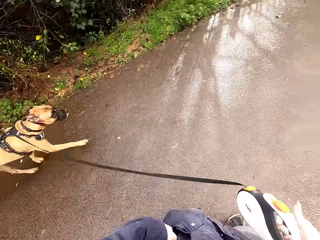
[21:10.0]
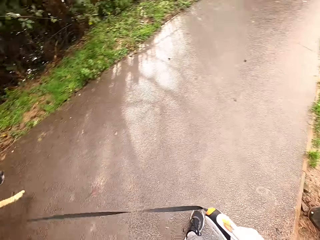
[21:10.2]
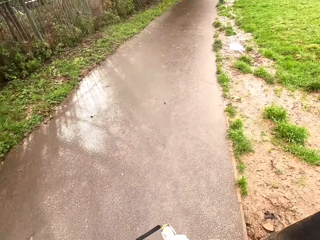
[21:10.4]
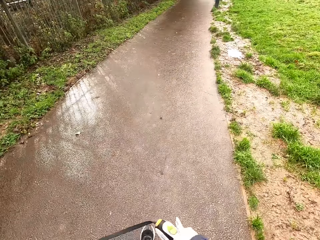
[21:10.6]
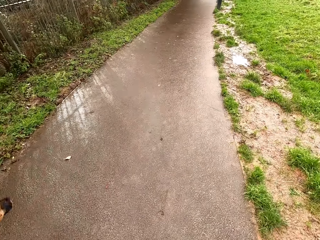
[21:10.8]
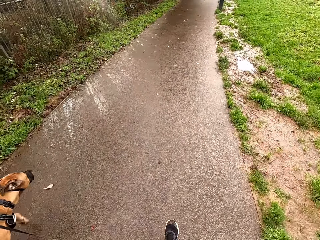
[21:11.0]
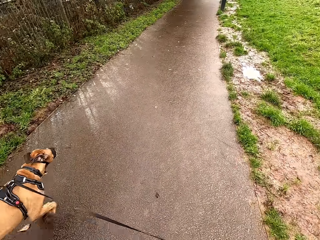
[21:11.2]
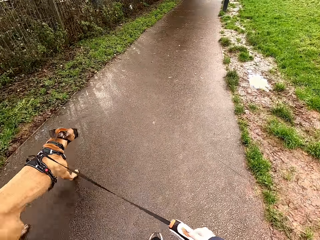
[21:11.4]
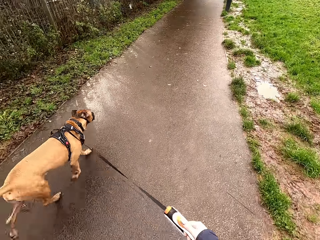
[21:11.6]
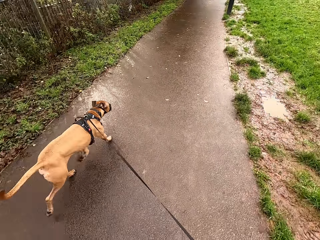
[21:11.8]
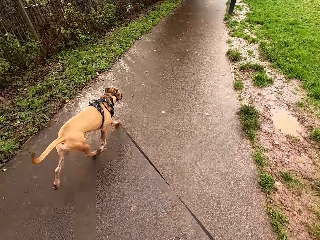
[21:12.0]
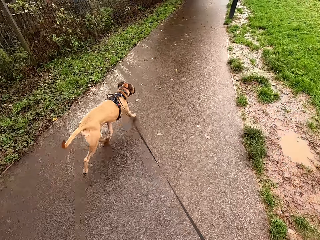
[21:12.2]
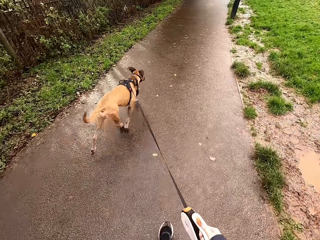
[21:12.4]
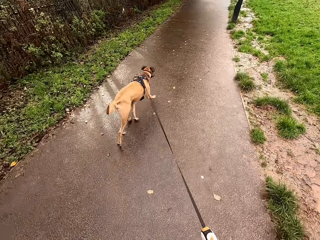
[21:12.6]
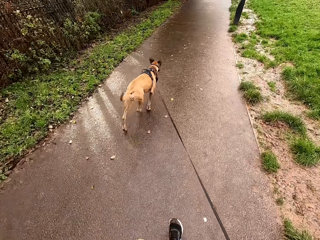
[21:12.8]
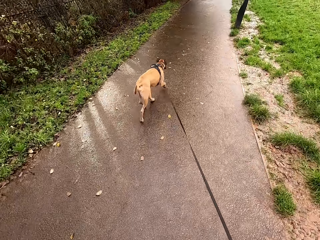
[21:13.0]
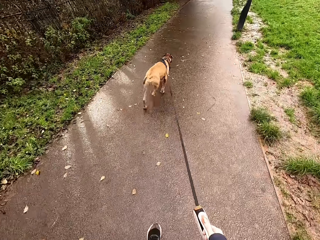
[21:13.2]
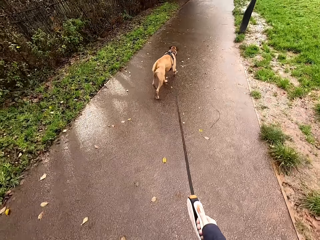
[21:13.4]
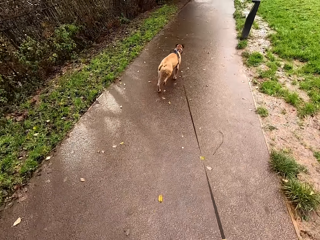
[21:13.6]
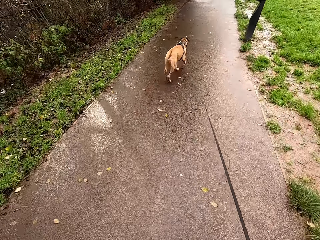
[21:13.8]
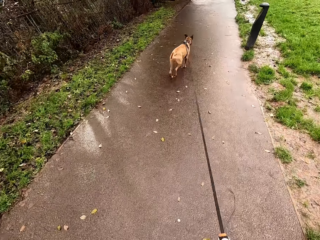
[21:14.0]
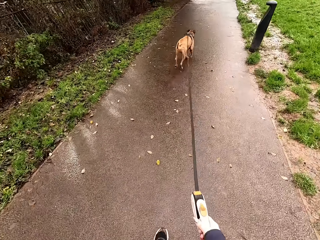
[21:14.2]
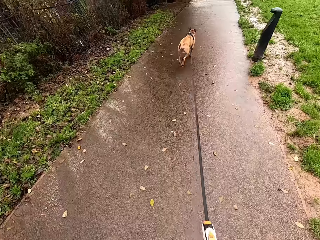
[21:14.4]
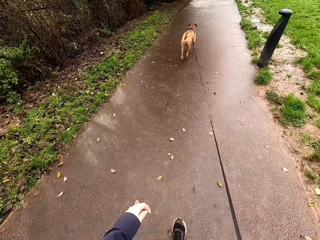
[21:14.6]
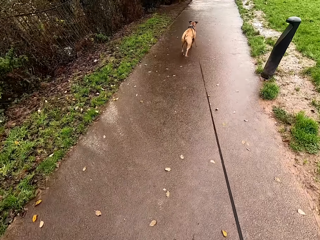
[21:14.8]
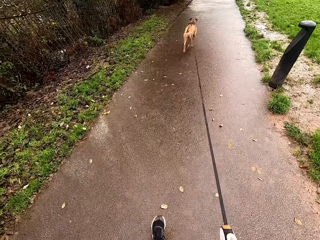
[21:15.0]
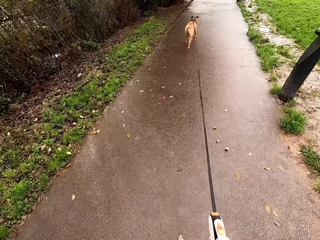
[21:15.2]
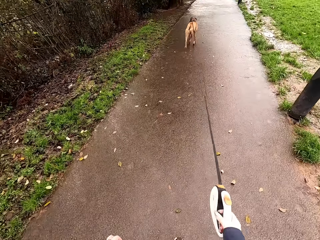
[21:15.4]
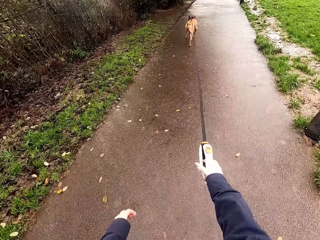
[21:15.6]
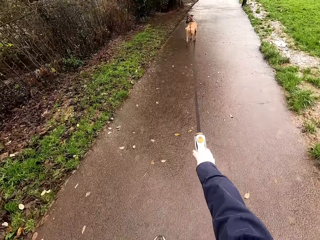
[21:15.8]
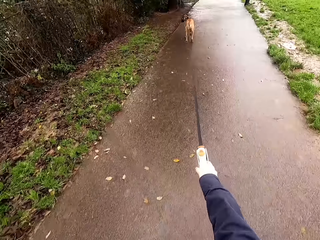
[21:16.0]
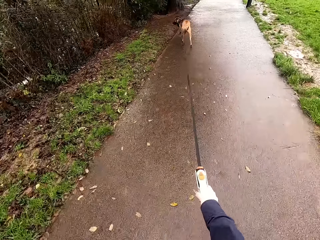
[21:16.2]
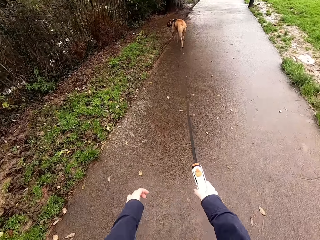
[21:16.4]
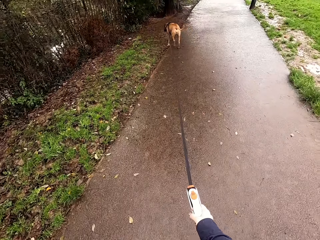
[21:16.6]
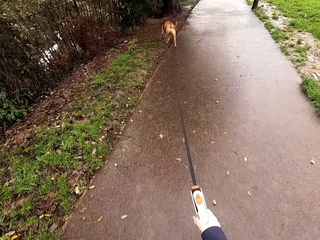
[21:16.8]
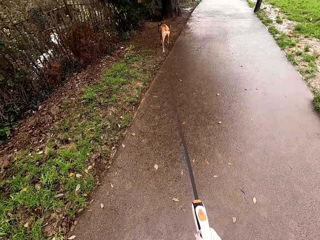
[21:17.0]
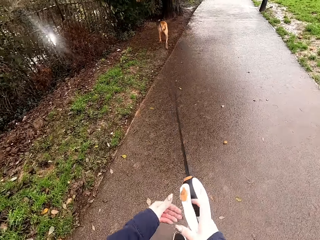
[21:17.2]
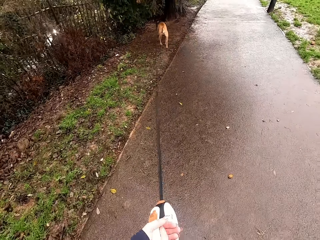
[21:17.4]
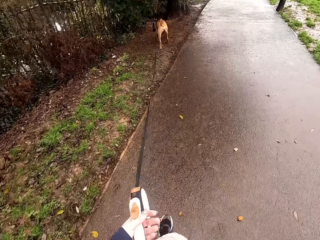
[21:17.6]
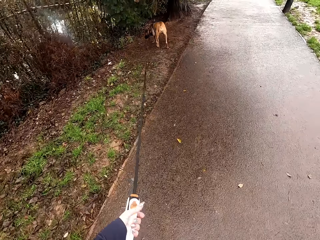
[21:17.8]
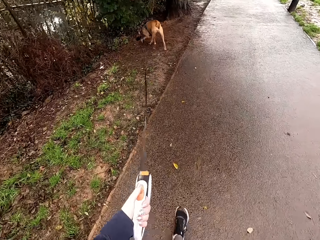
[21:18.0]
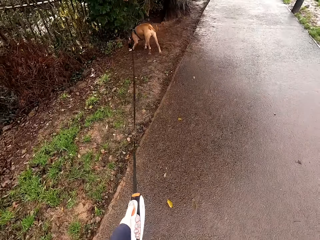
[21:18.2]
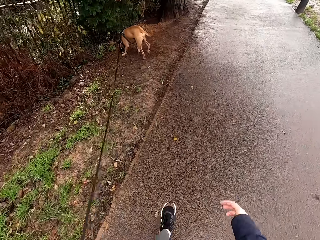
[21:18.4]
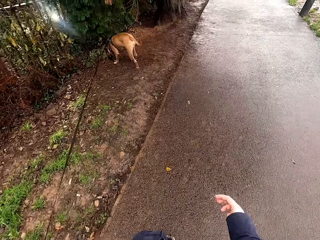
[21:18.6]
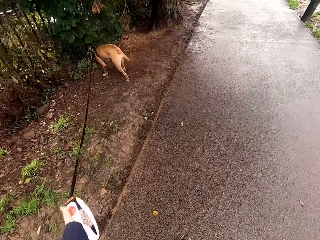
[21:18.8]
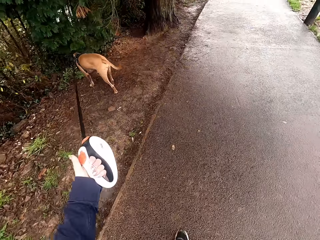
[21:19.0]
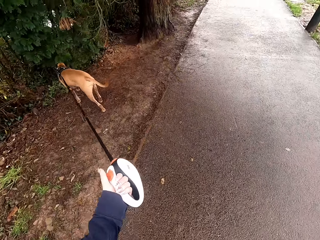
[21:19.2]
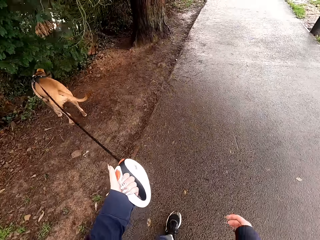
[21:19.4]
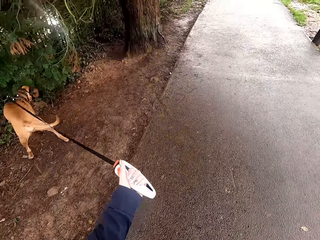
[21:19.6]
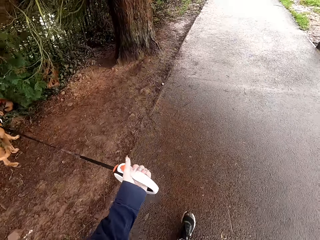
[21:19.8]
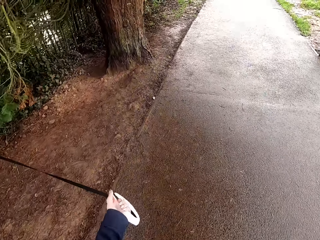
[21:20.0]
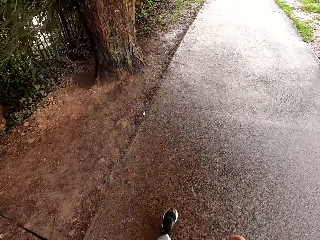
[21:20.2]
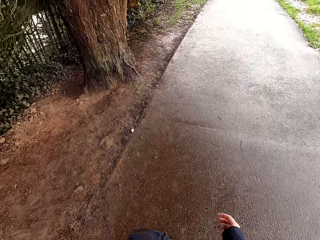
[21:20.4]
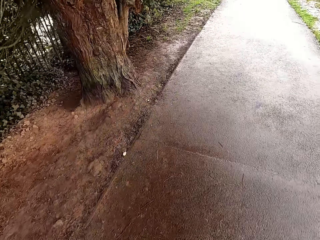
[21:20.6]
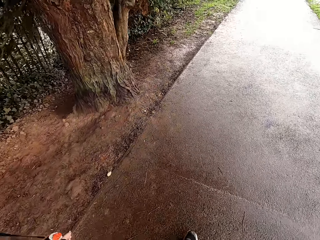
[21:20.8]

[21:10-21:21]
The camera wearer walks along the pathway. She passes the dog retractable leash from her right hand to her left hand.

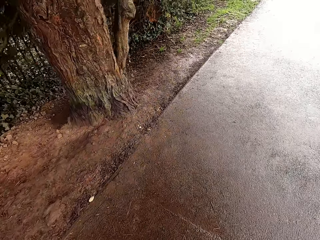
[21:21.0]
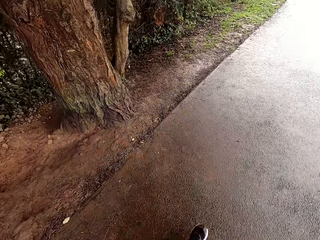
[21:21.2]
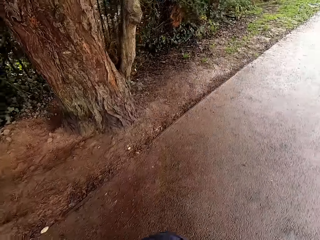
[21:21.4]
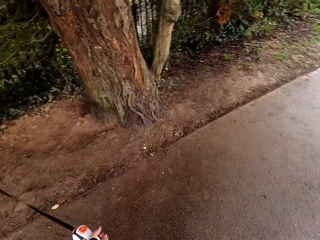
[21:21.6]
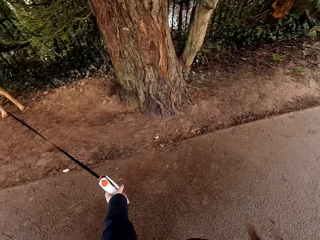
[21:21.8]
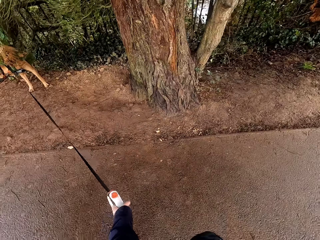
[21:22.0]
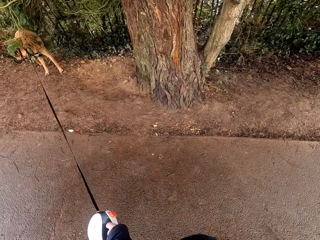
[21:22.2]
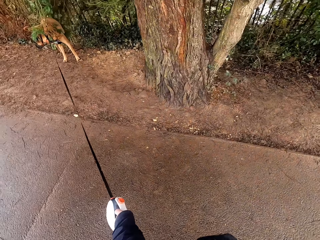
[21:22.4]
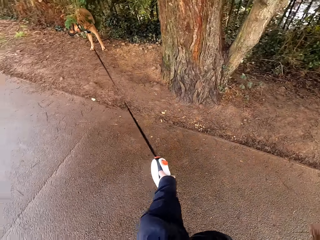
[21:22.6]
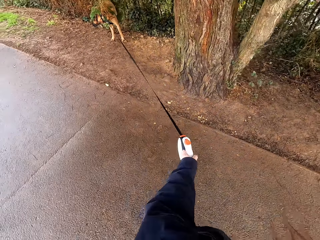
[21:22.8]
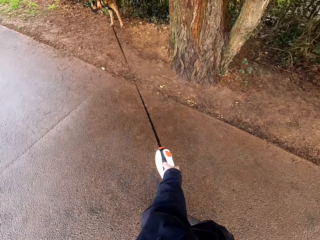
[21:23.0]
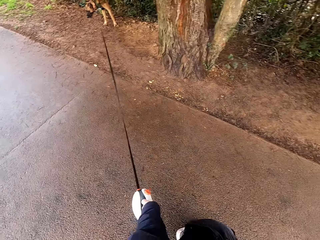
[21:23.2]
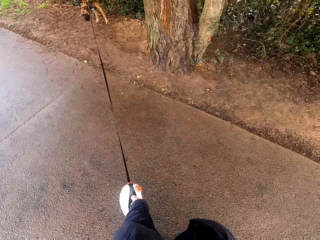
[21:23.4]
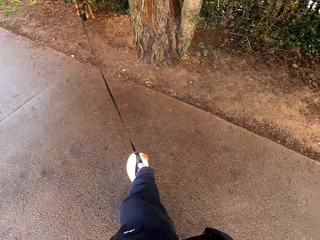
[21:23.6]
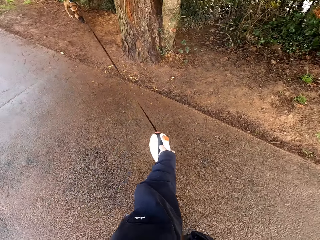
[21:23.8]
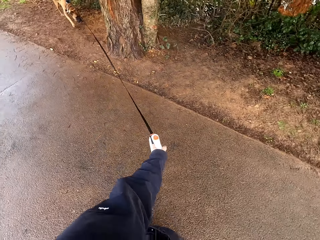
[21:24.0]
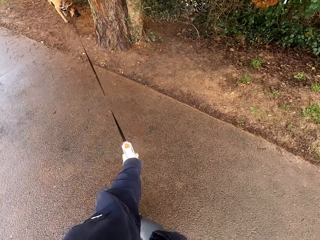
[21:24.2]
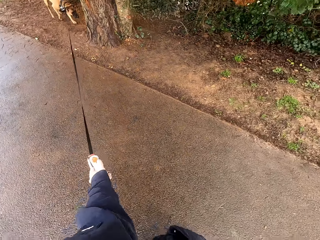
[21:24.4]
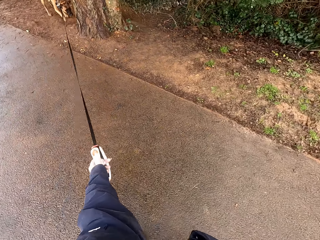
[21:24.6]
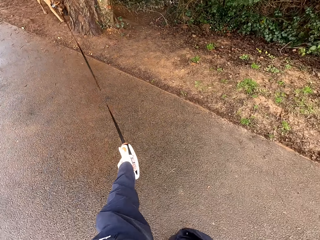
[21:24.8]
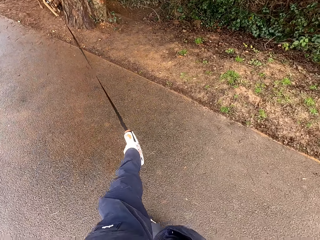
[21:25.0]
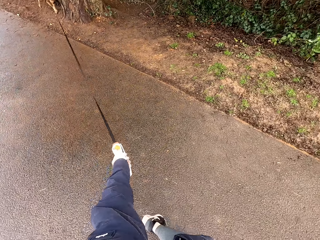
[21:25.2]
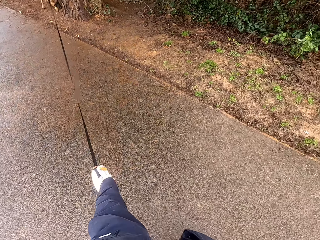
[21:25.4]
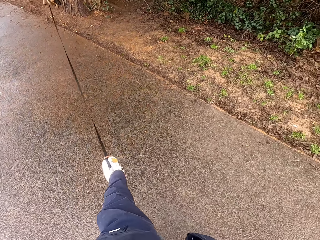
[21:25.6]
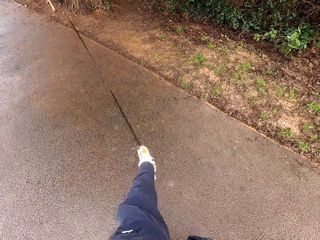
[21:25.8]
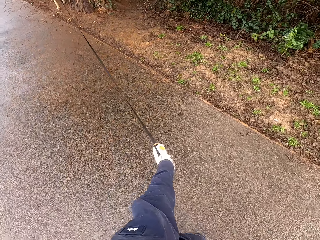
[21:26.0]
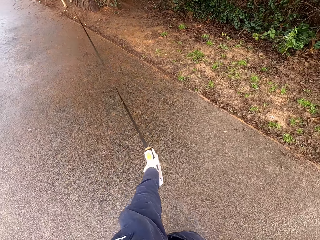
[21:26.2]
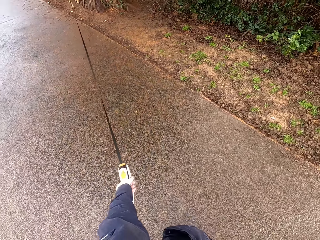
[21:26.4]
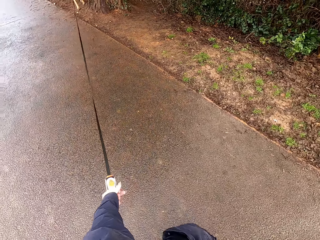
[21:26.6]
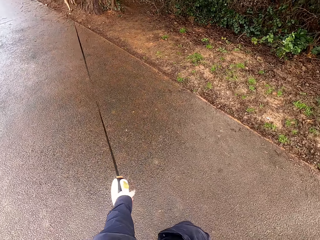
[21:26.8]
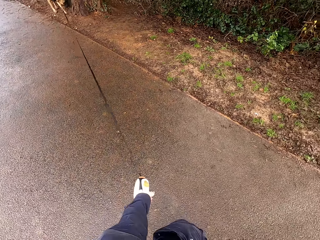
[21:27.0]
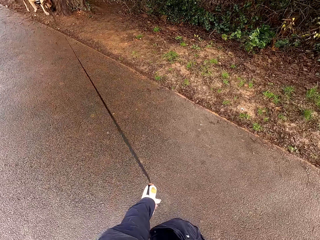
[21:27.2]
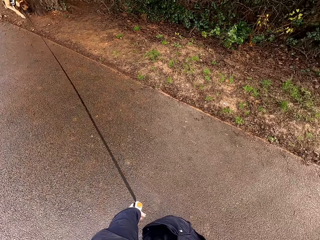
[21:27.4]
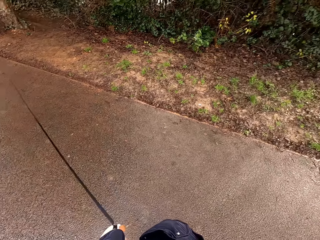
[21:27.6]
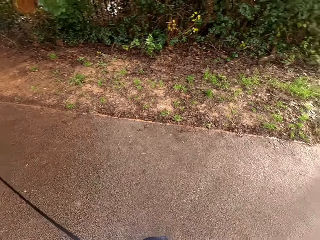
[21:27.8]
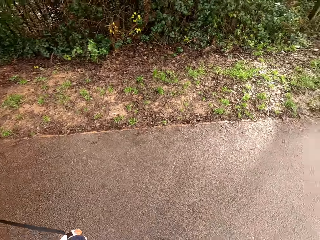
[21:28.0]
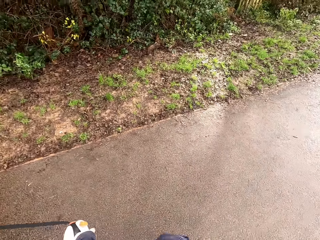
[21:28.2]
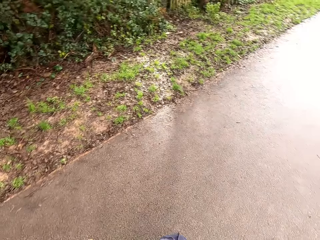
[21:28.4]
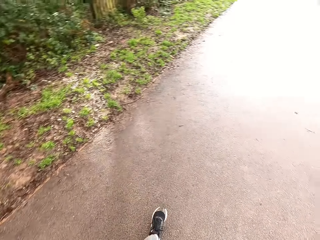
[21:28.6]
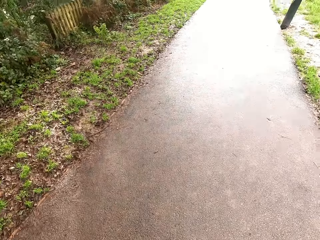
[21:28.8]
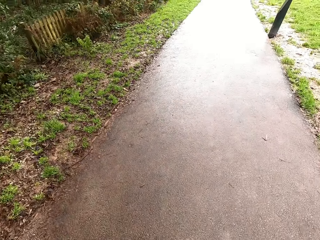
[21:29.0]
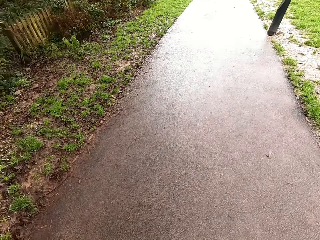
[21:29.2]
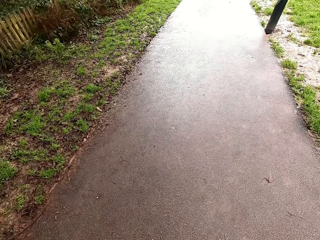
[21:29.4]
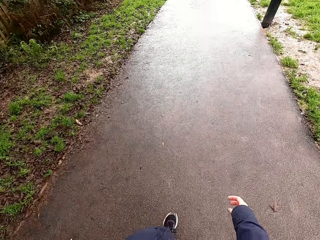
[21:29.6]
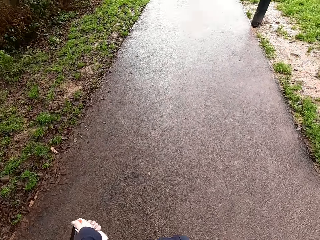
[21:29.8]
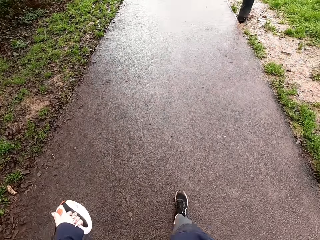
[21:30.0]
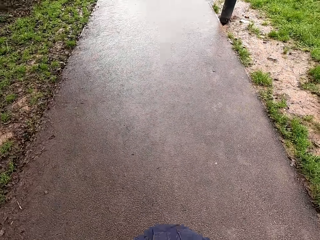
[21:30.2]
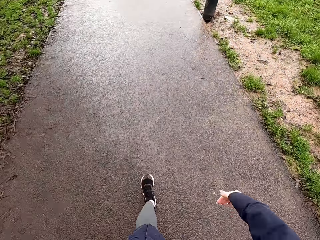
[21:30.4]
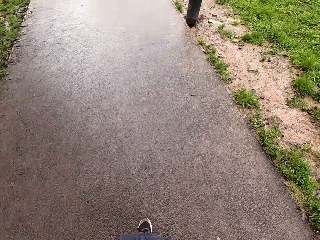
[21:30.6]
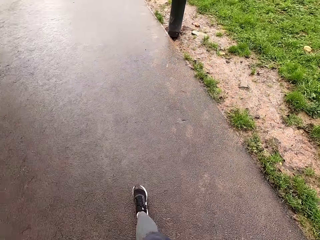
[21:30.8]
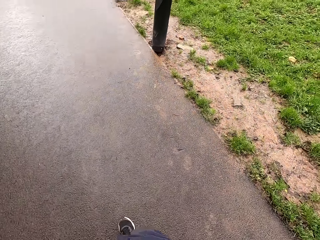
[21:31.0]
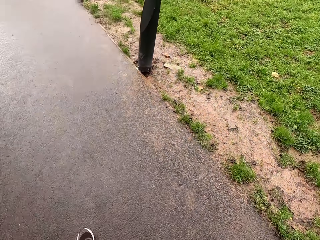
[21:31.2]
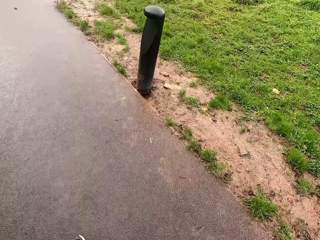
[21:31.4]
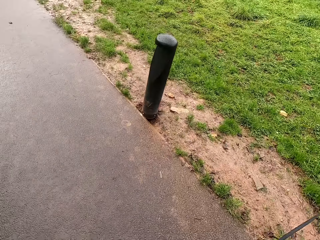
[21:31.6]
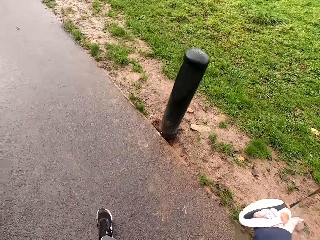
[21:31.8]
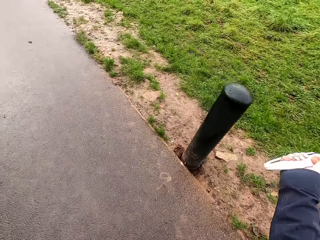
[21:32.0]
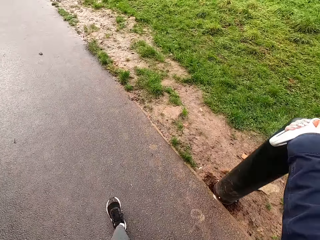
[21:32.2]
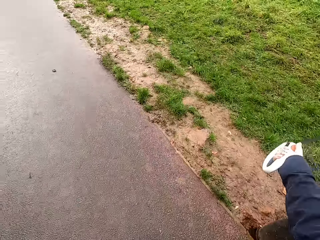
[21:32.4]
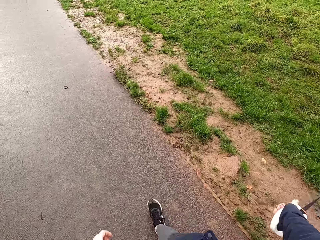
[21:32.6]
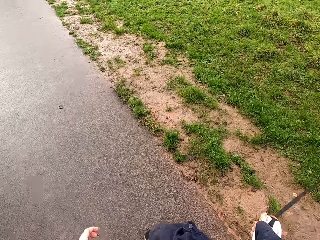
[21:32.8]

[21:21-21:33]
The camera wearer pulls the dog.
